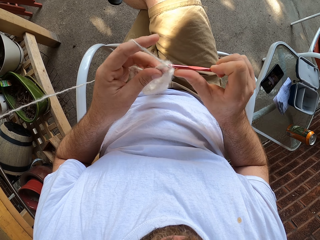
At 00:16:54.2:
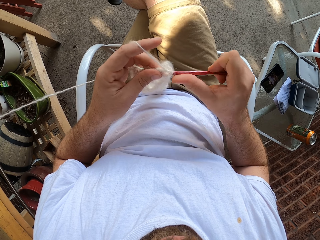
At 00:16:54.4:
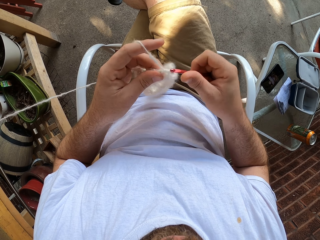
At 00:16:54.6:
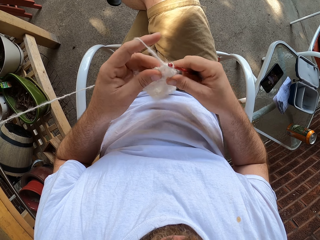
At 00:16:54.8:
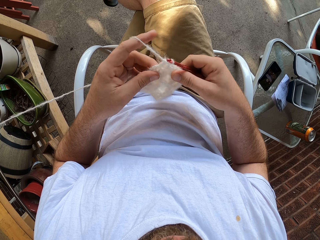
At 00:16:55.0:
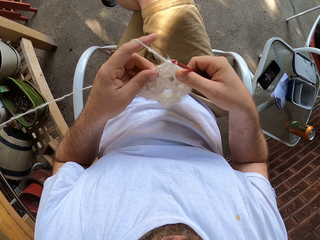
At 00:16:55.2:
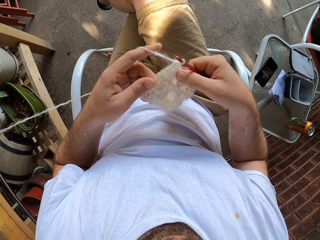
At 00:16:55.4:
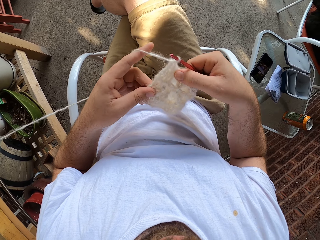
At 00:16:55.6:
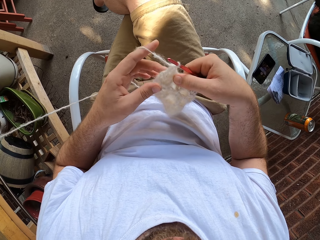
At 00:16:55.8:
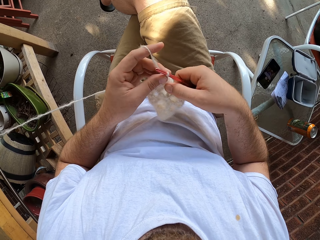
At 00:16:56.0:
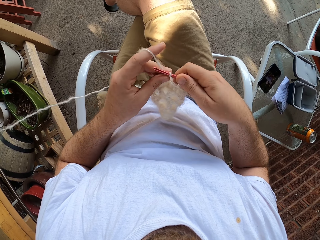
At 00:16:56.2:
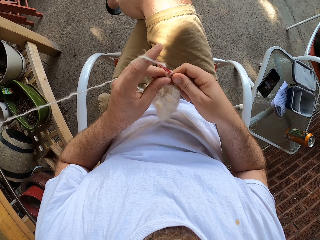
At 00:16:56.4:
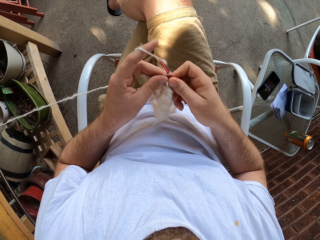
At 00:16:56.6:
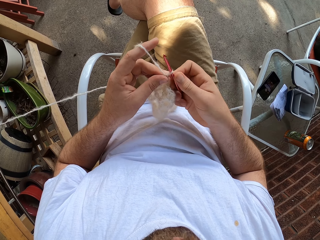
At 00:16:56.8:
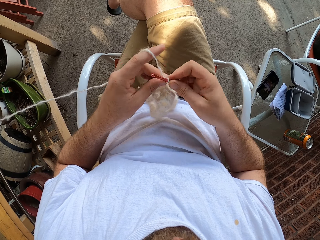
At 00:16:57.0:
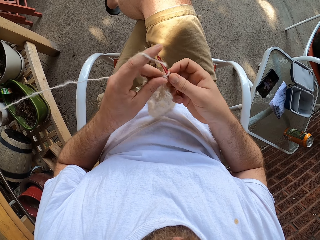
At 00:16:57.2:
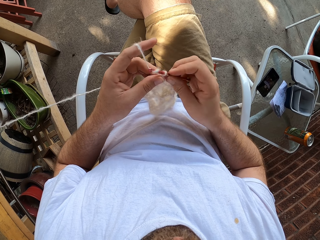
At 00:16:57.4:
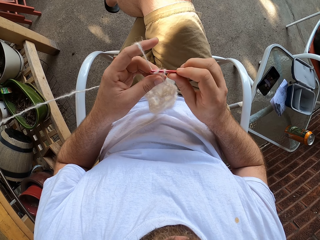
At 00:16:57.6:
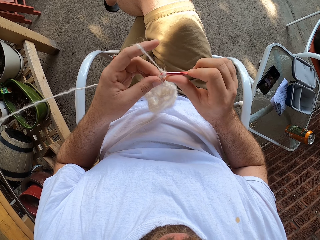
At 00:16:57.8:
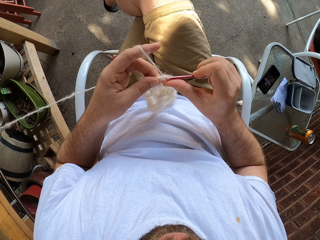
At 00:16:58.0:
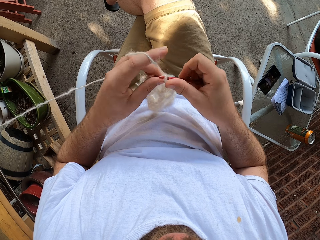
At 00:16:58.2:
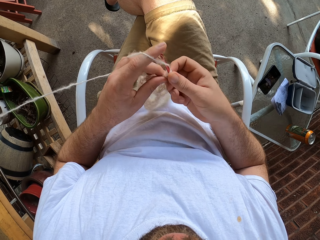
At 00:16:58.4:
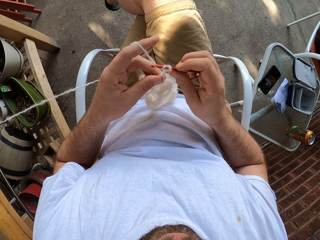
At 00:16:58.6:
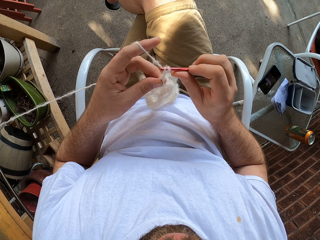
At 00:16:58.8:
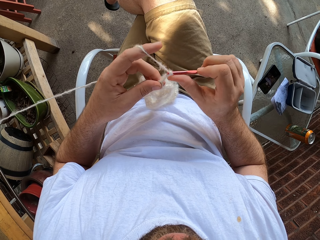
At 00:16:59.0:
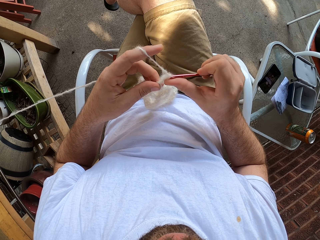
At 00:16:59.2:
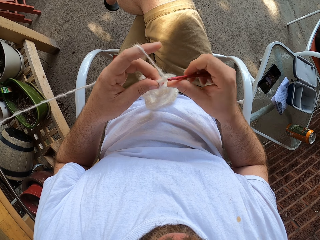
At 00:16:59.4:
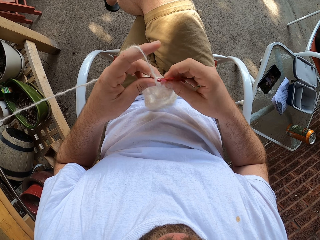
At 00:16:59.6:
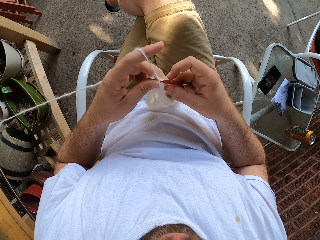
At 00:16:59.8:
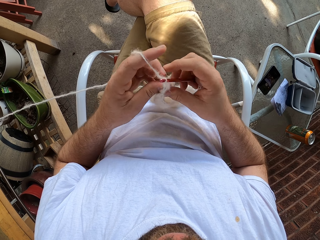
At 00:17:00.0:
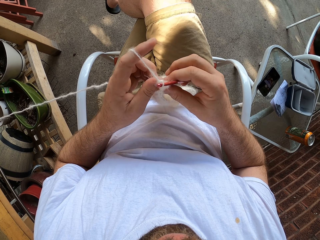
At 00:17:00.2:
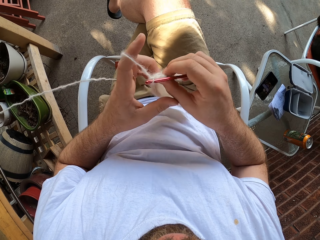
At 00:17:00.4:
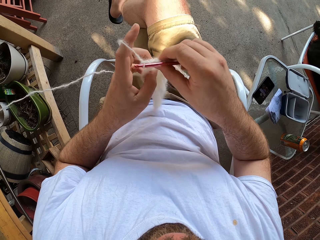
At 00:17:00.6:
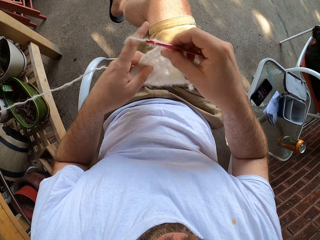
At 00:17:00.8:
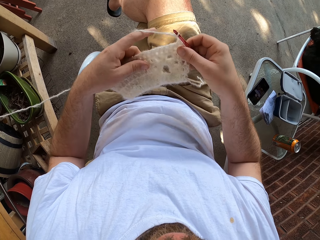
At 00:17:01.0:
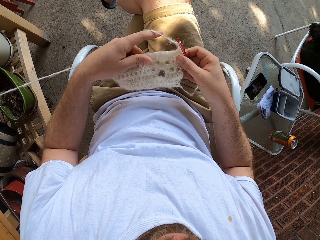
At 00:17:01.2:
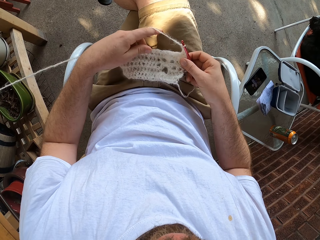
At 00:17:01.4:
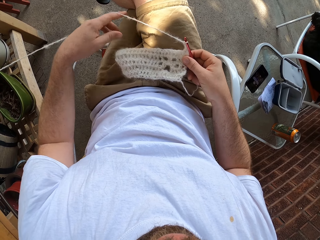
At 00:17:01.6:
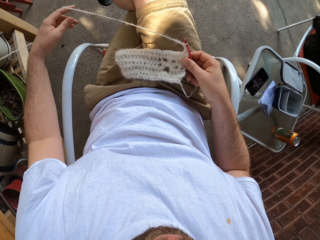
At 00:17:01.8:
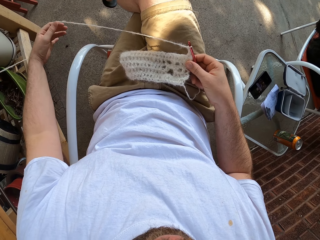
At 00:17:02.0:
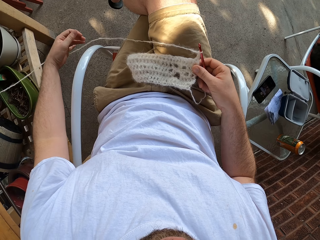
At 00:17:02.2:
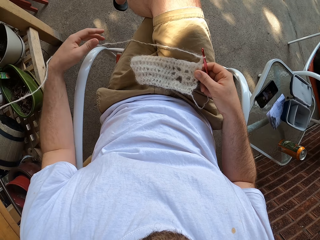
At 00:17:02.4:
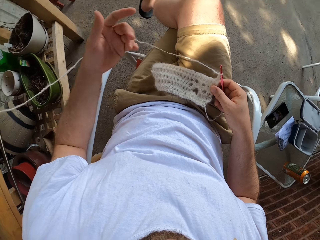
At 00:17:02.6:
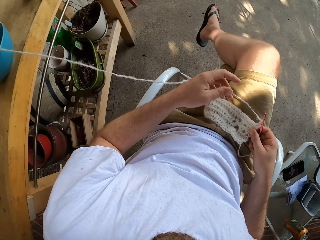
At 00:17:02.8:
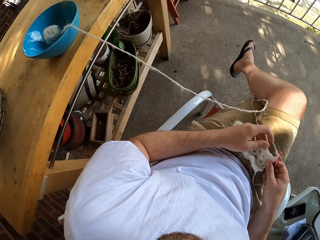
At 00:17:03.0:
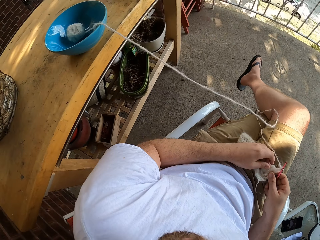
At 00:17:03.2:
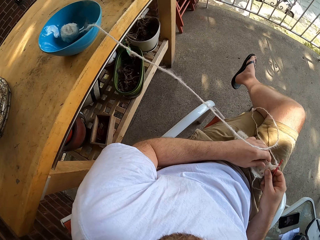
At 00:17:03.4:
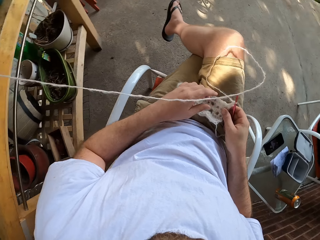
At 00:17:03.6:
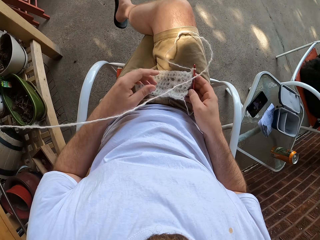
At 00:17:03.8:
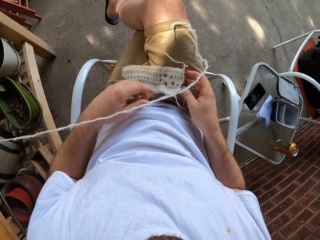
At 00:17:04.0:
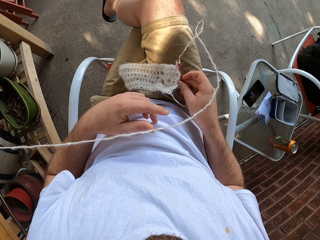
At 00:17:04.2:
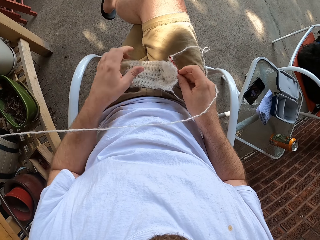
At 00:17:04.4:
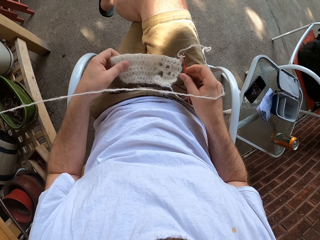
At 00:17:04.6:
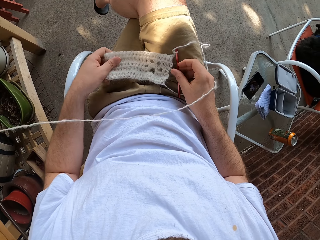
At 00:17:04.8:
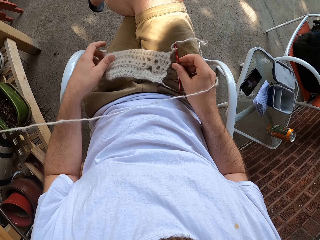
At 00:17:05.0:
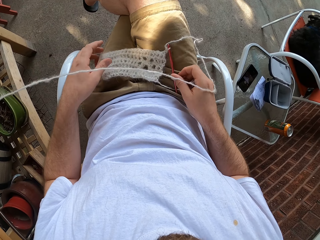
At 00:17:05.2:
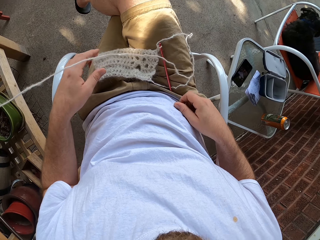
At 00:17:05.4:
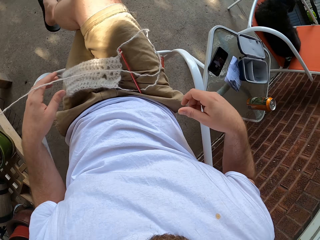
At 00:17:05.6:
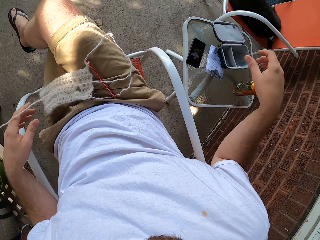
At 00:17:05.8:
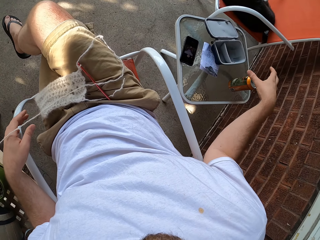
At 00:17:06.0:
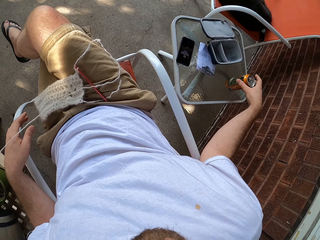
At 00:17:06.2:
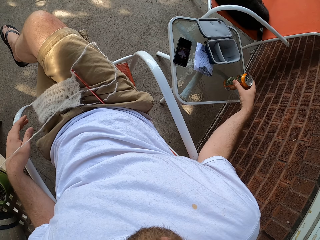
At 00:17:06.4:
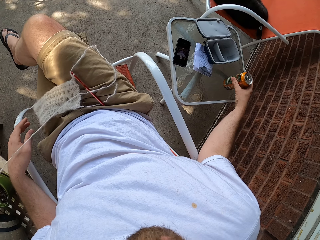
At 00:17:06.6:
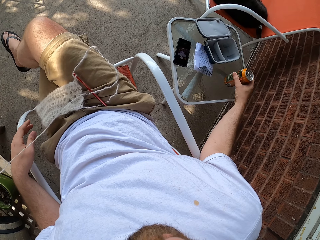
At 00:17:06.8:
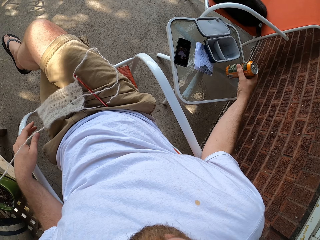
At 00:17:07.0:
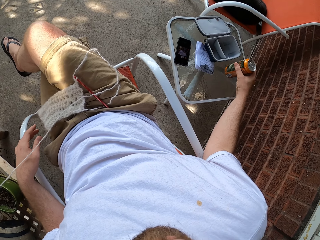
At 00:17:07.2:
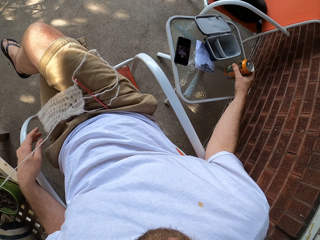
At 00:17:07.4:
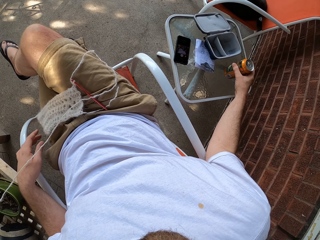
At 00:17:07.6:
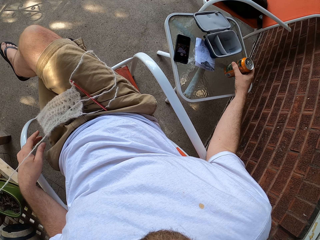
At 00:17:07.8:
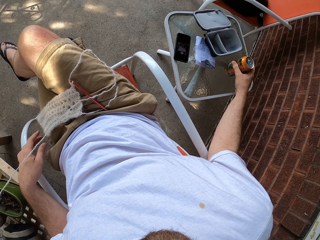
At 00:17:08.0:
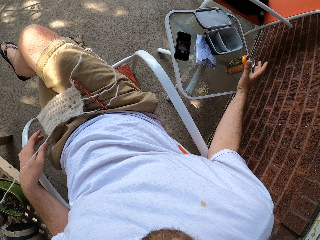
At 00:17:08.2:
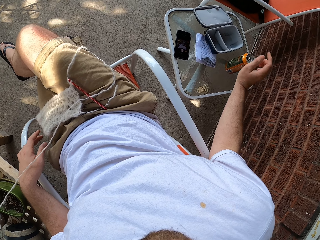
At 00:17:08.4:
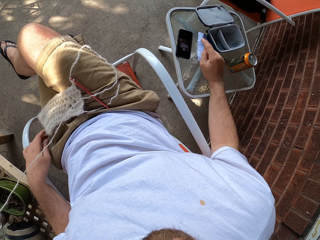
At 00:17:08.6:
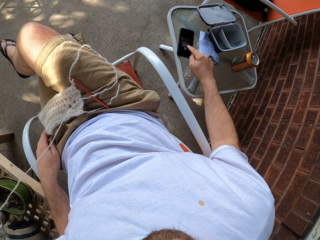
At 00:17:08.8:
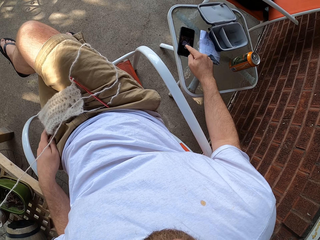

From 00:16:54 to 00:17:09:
The camera wearer holds the fabric. He weaves the fabric. He turns the fabric on the thigh. He places the yarn on his leg with both hands. He adjusts the yarn on his leg with his left hand. He moves the thread. He touches the yarn in his right hand on his leg with his left hand. He touches it again. He drops the knitting needle in his right hand on his leg. He moves the fabric. He carries the drink can from the glass table with his right hand. He drops the drink can on the glass table with his right hand. He touches a phone on the glass table with his right hand.
